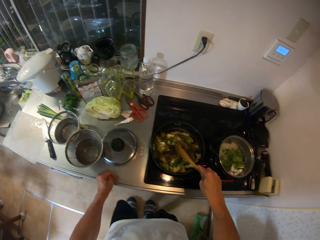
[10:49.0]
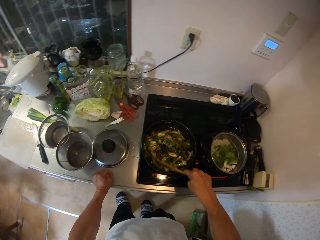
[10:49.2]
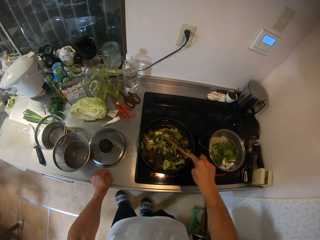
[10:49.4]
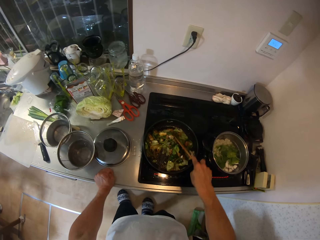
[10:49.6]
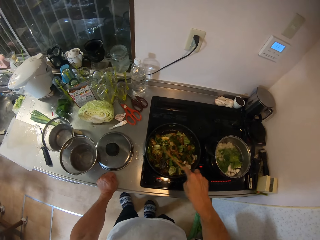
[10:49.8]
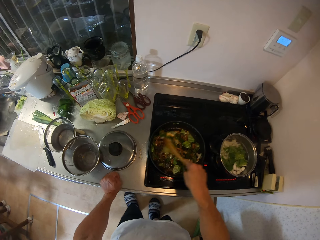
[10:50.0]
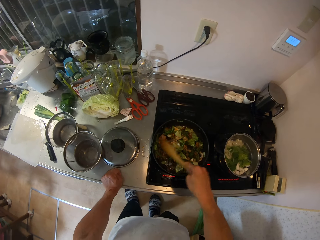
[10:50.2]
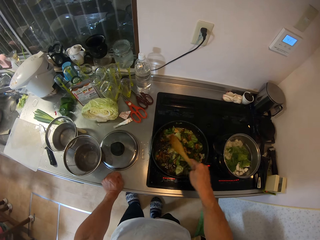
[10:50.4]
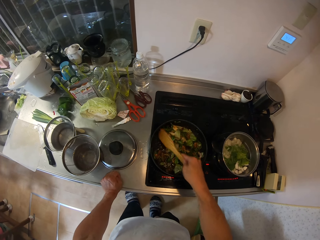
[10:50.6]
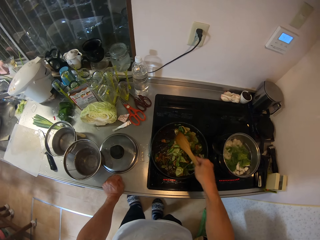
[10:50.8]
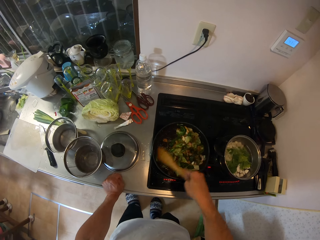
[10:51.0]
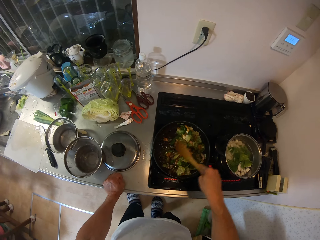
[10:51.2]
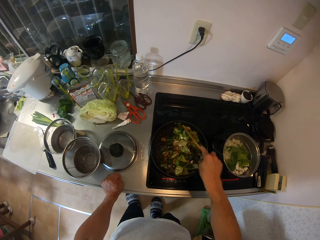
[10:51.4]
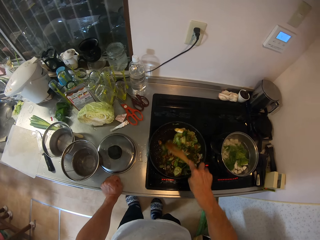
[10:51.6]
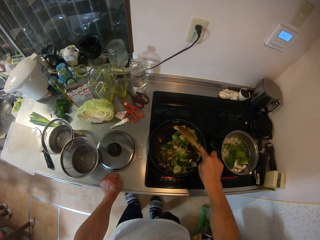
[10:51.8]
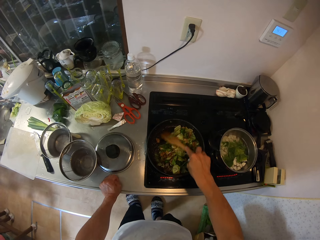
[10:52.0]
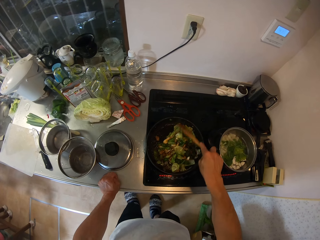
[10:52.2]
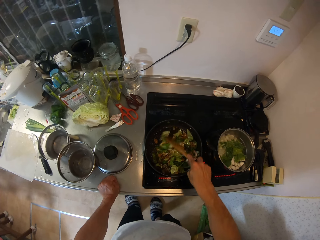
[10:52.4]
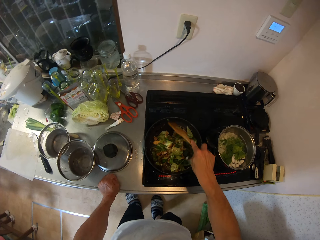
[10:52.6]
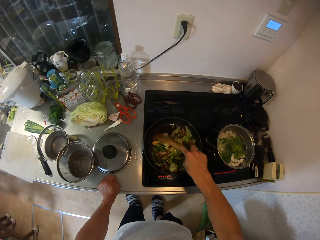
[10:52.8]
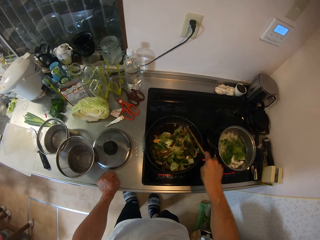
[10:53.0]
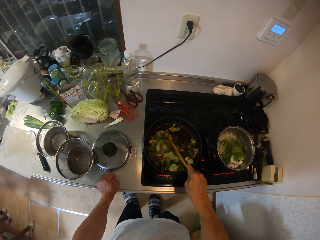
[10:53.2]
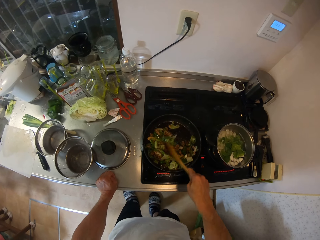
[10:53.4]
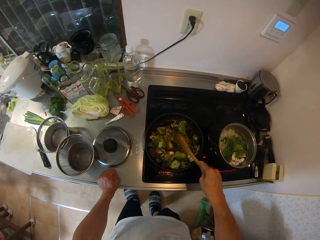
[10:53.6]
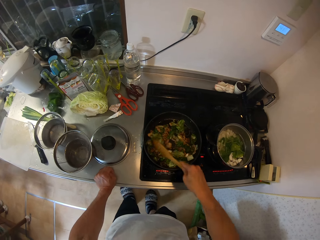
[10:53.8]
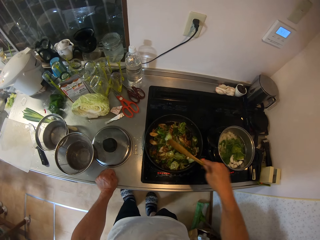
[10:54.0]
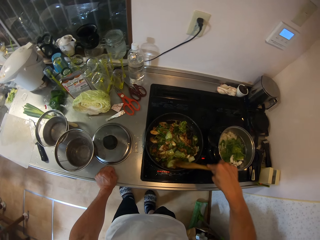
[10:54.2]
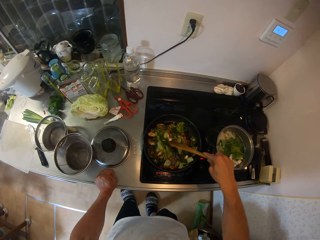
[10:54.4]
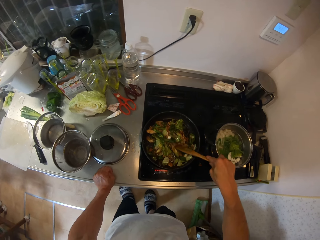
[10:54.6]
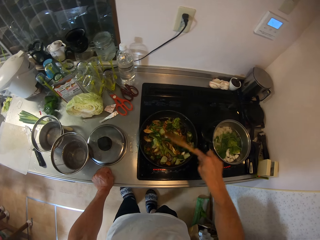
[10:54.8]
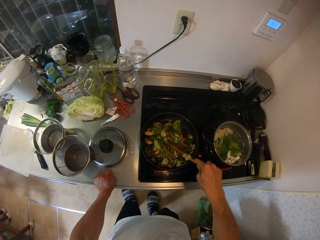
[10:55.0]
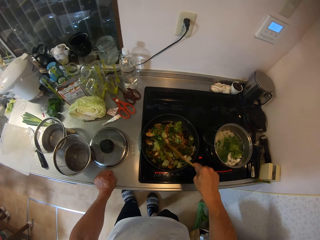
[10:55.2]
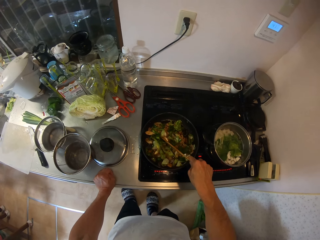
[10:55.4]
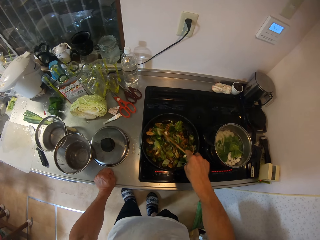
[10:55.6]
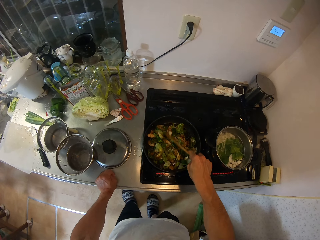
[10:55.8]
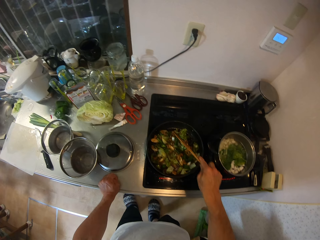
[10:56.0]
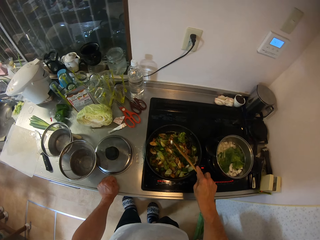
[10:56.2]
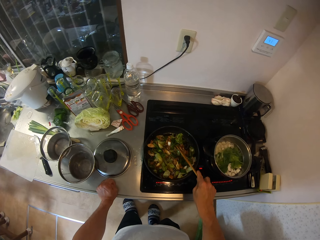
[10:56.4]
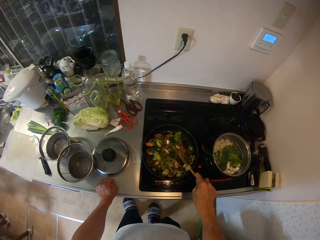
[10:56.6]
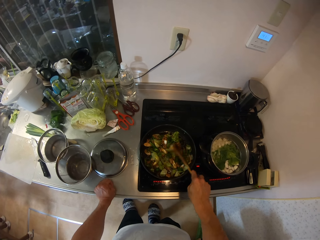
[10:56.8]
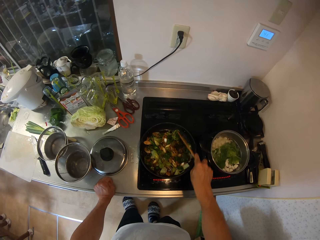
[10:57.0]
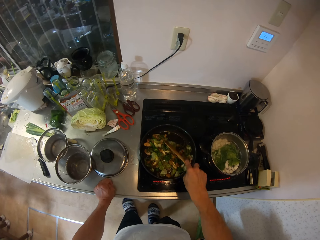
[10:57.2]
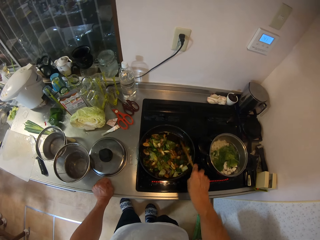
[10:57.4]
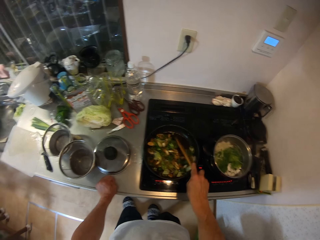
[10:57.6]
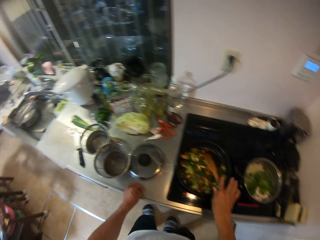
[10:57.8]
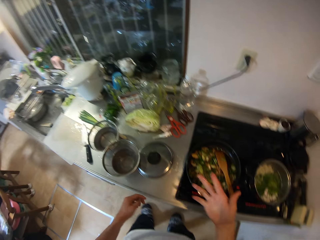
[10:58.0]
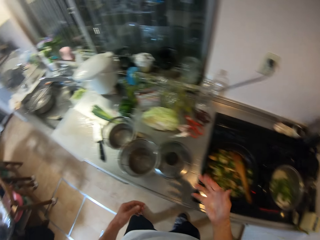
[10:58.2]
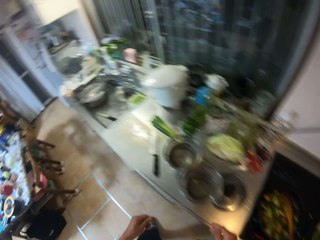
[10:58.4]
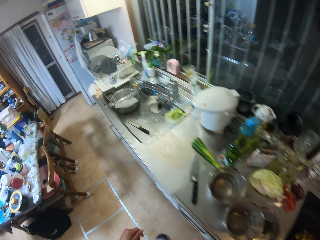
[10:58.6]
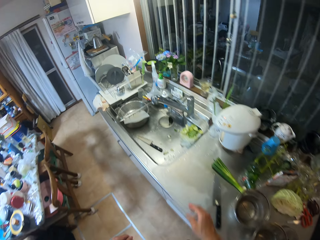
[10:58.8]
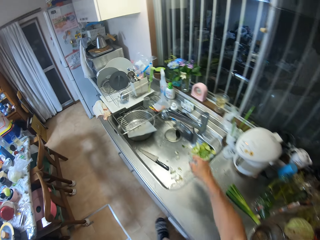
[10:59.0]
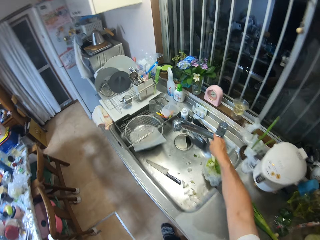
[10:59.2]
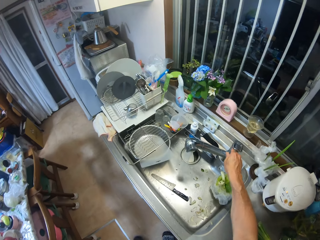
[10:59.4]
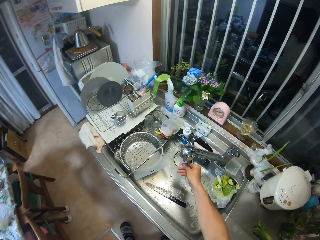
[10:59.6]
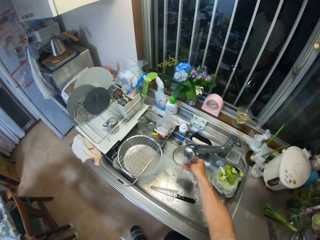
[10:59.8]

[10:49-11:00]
The camera wearer places her left hand on the kitchen table. She stirs food in a cooking pot. She looks at a hand. She walks. She turns on the sink faucet with her right hand.

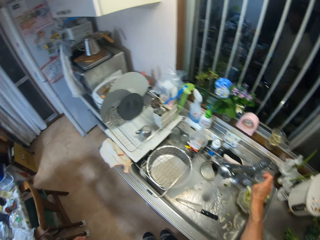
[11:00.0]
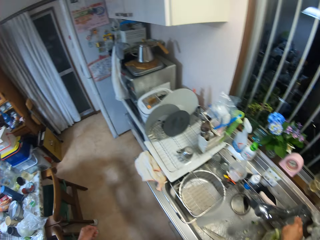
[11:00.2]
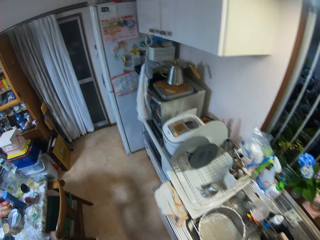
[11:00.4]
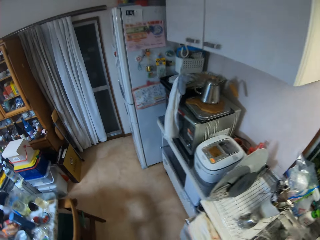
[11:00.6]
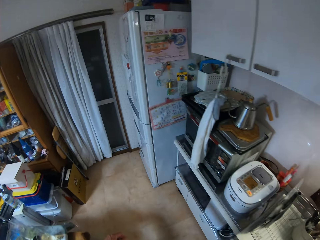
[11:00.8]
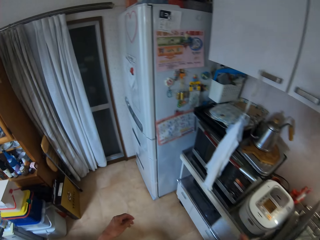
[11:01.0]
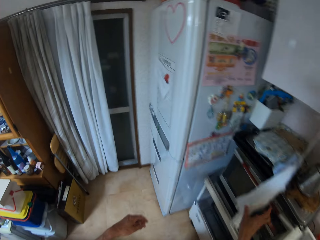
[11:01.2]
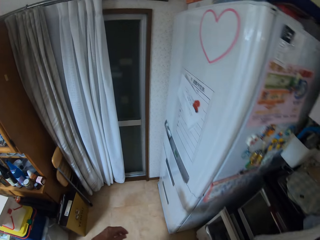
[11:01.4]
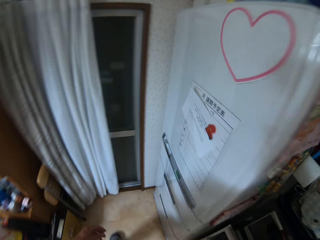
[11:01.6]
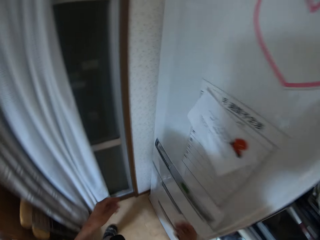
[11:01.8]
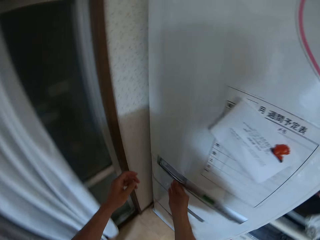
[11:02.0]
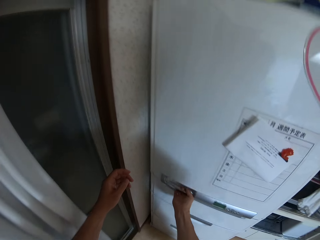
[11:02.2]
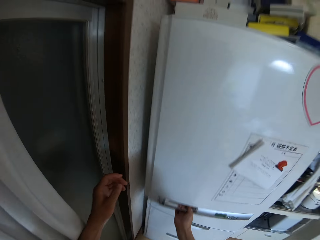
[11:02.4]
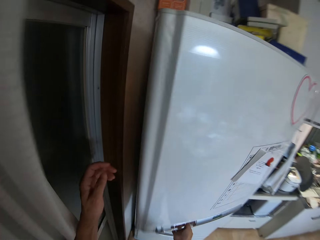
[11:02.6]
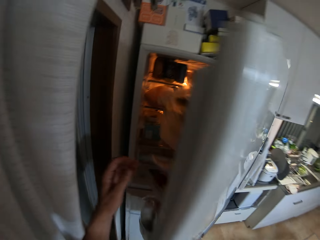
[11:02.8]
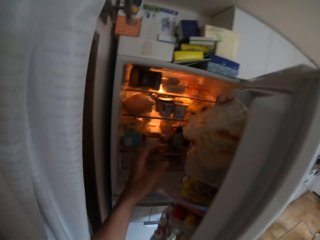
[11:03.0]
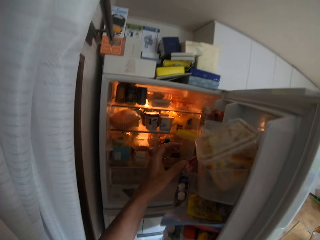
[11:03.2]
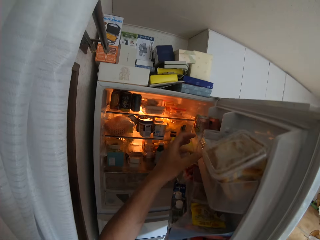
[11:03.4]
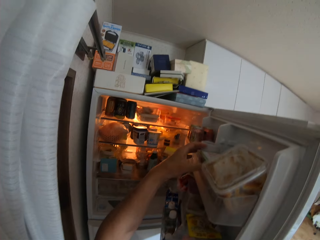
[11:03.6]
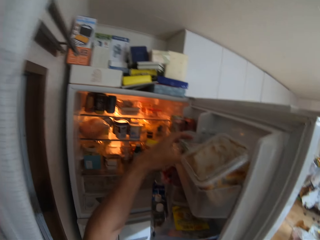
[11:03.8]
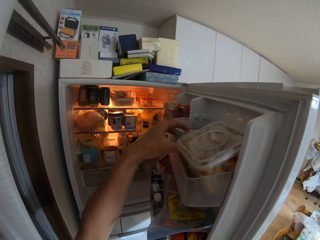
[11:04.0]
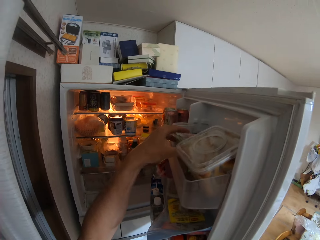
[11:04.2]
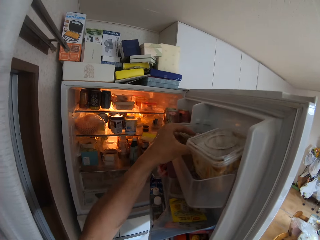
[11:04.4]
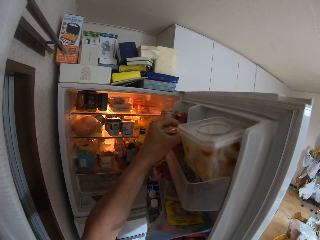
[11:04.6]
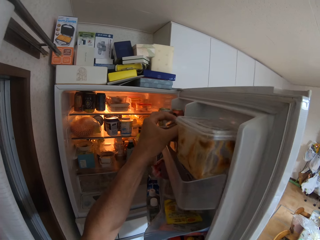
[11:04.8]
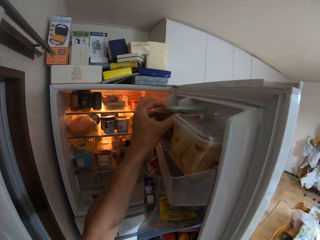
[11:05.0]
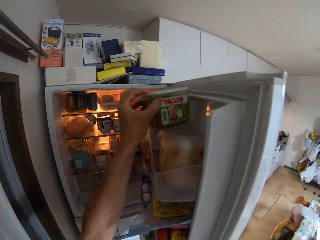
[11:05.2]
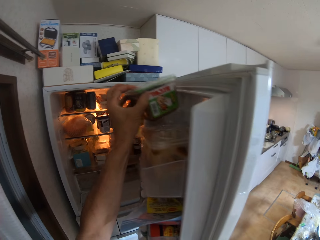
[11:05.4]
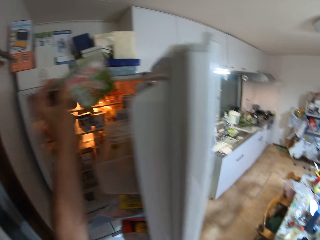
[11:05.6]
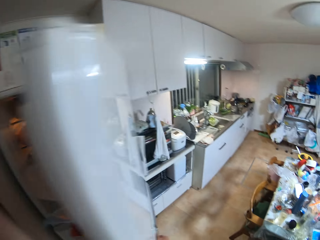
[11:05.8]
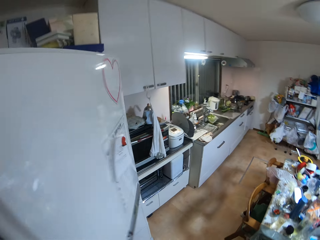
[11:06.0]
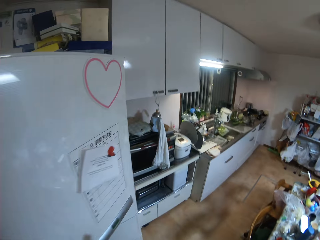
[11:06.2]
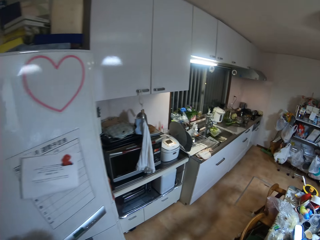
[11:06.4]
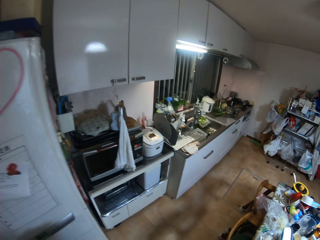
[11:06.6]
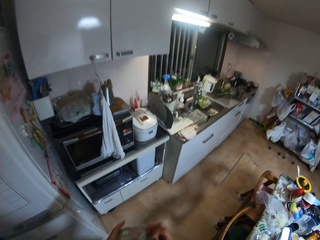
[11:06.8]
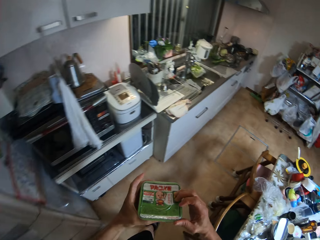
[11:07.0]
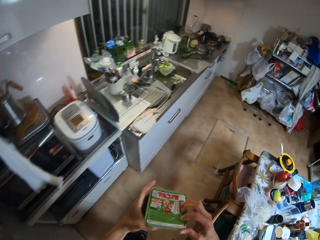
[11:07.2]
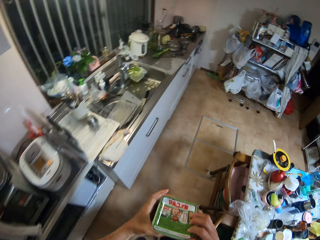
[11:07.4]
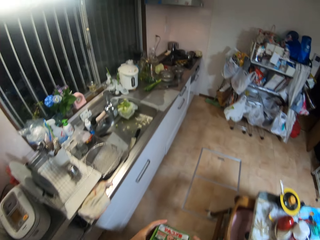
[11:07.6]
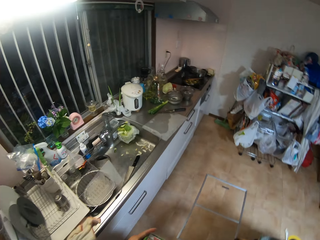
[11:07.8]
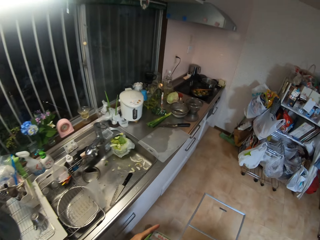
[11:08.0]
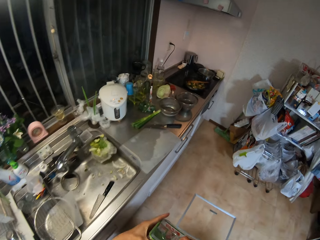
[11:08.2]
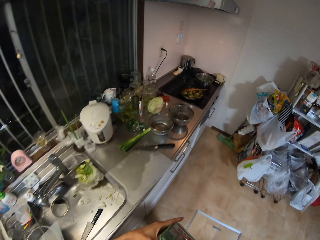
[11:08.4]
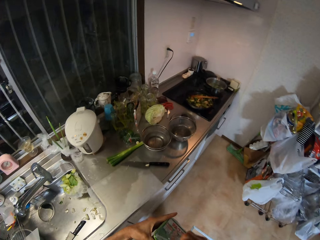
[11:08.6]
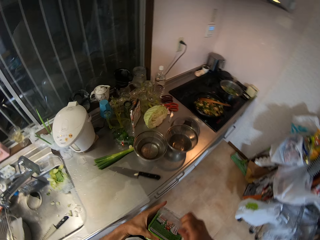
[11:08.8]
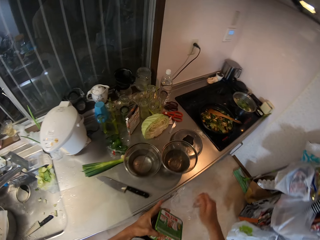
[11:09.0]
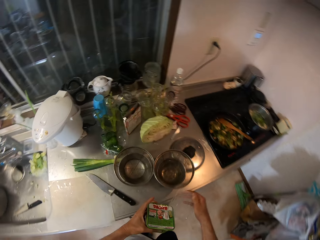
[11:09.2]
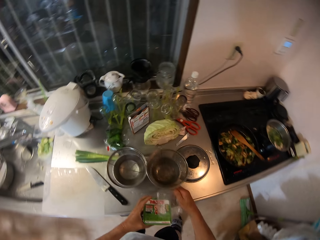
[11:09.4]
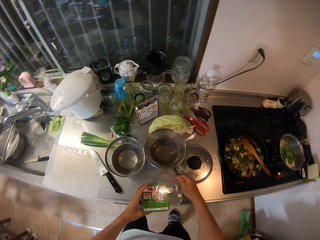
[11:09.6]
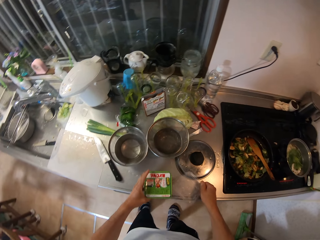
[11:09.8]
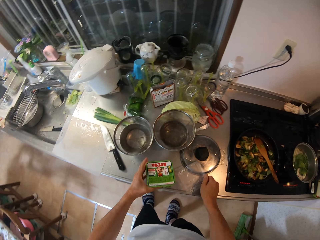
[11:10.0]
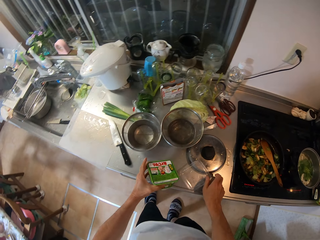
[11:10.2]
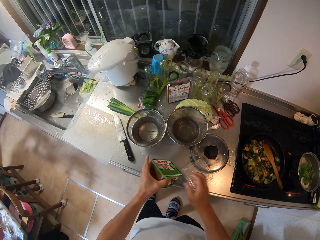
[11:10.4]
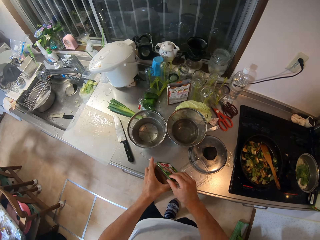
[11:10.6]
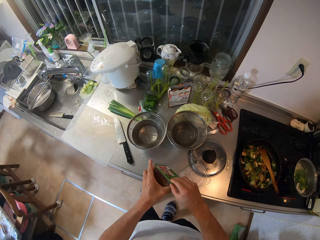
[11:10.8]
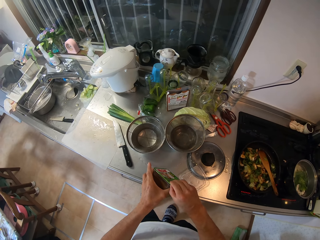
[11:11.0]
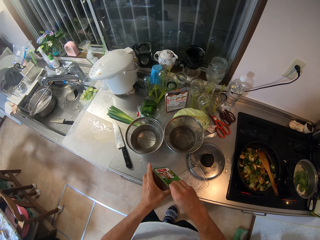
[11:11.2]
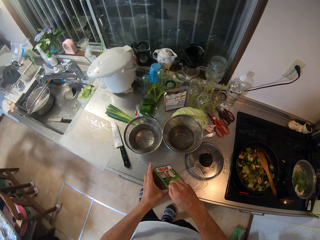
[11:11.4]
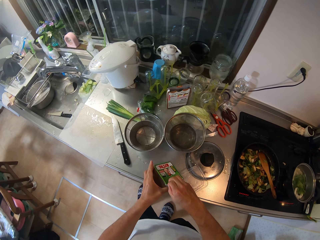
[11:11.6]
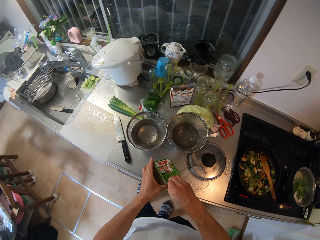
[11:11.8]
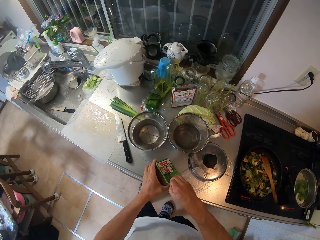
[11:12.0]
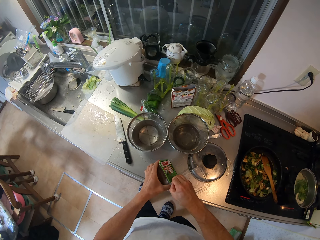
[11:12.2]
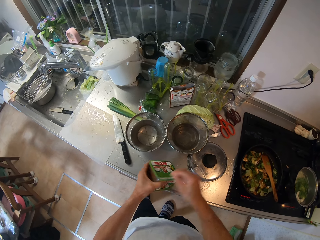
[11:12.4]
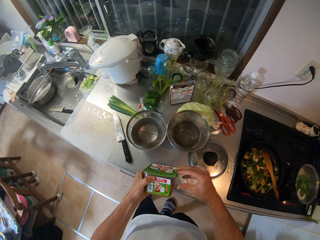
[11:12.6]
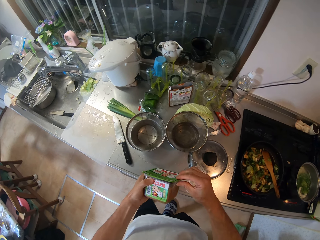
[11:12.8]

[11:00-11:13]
The camera wearer rinses her right hand in the sink. She turns off the sink faucet with her right hand. She walks. She touches a napkin with her right hand. She opens a refrigerator with her right hand. She picks up a pack or storage container from the refrigerator with her left hand. She closes the refrigerator with her right hand. She walks. She removes the lid of the pack with her right hand. She adjusts a sieve bowl on the table with her right hand. She drops the lid on the kitchen table with her right hand. She bends the storage container. She removes the seal of the pack with her right hand.
